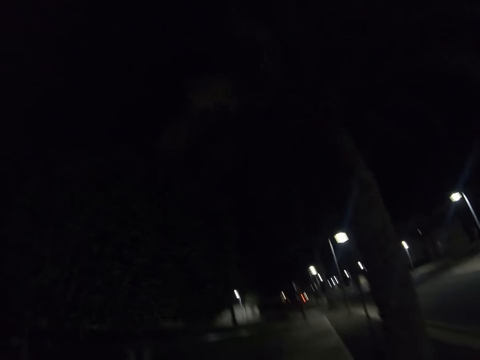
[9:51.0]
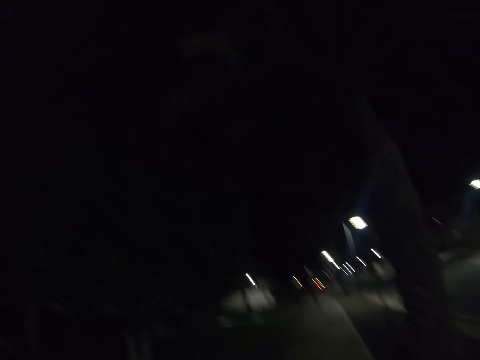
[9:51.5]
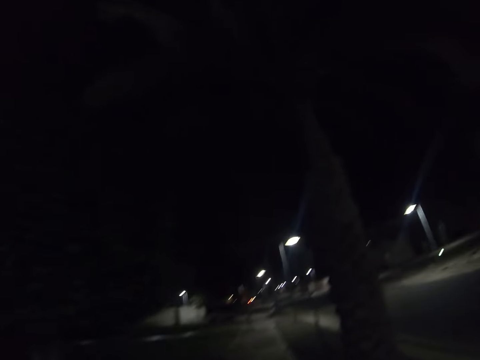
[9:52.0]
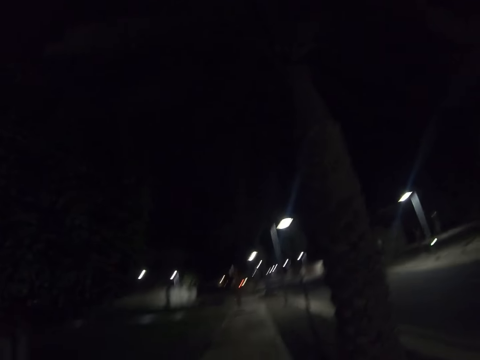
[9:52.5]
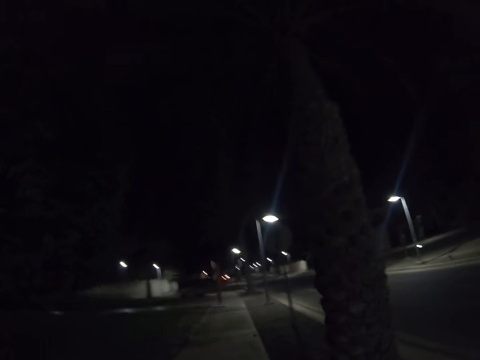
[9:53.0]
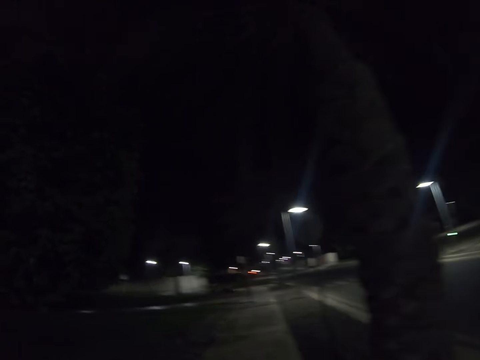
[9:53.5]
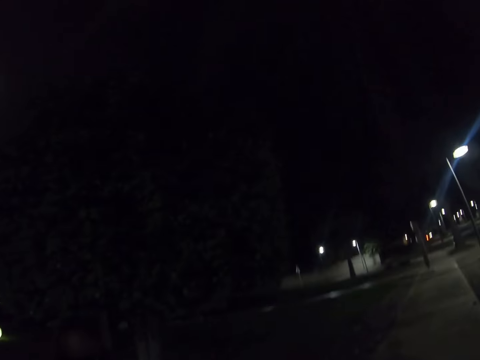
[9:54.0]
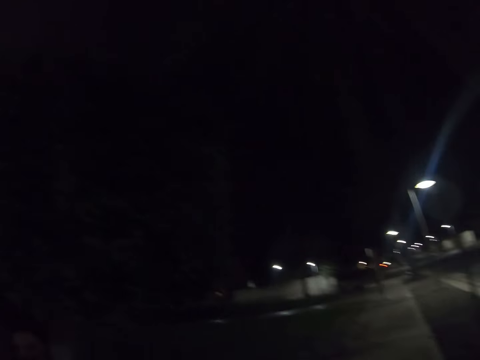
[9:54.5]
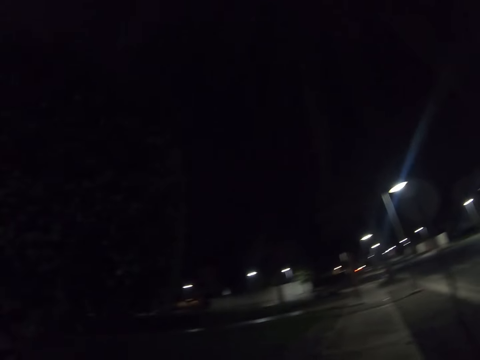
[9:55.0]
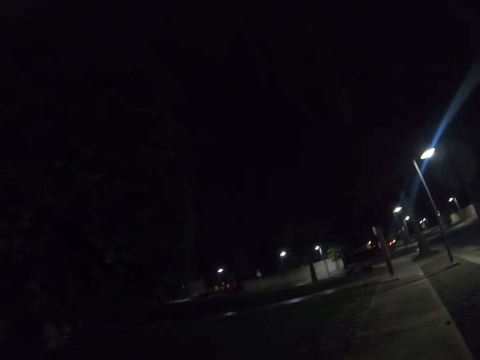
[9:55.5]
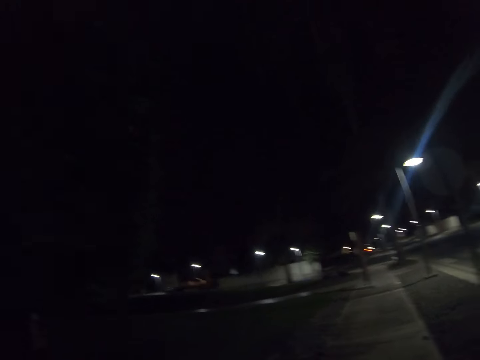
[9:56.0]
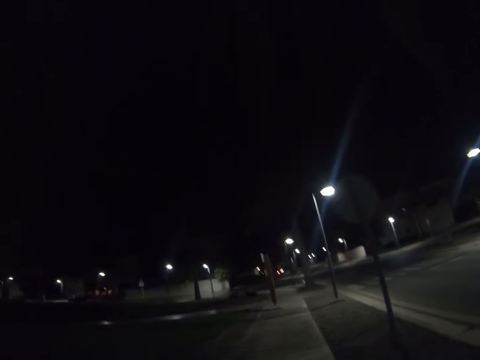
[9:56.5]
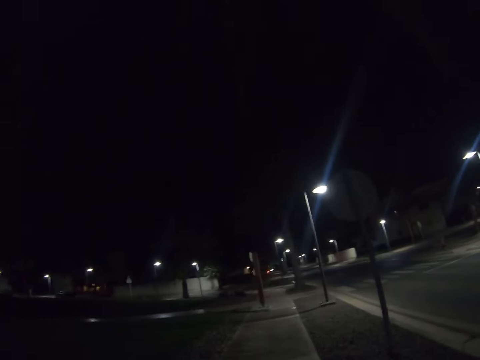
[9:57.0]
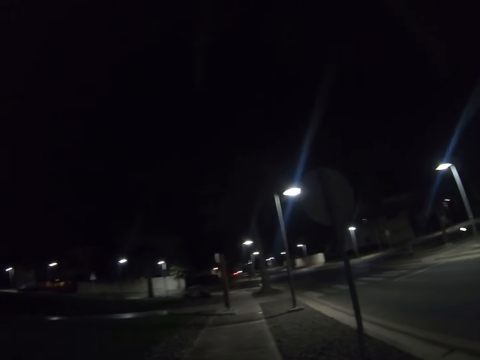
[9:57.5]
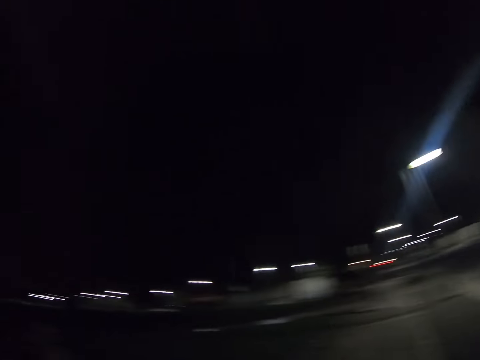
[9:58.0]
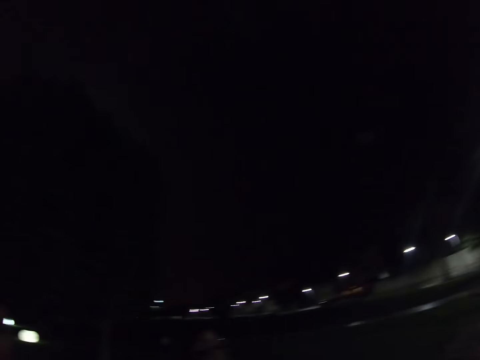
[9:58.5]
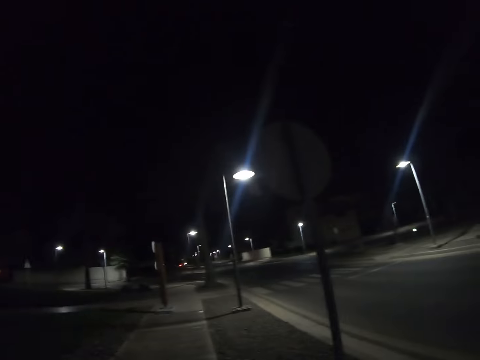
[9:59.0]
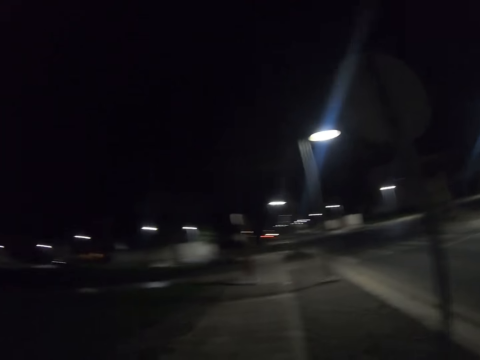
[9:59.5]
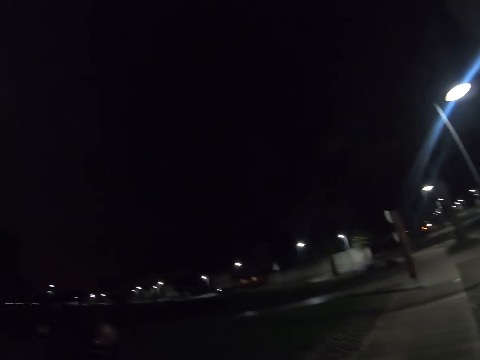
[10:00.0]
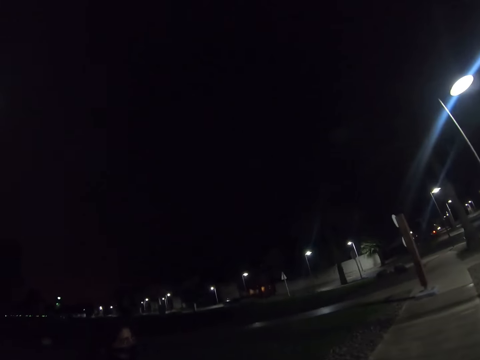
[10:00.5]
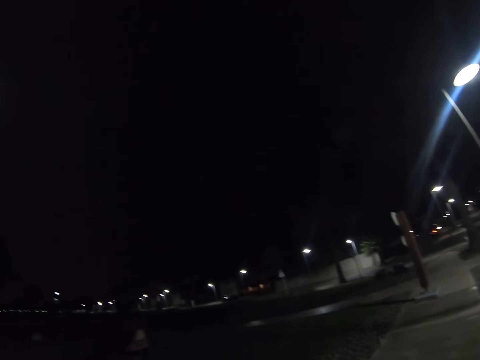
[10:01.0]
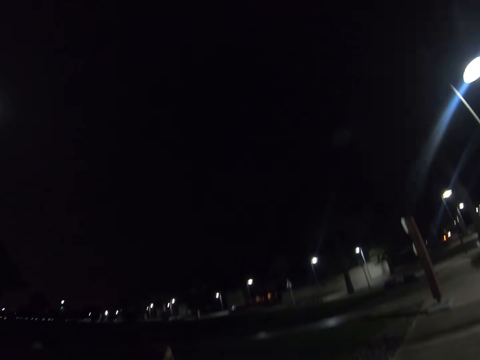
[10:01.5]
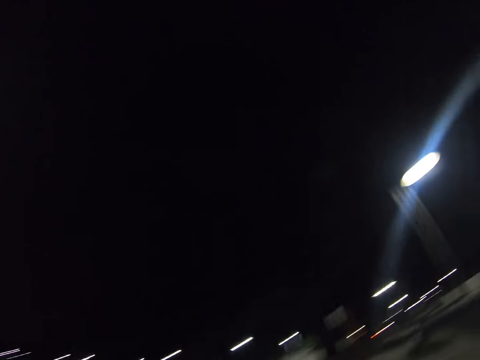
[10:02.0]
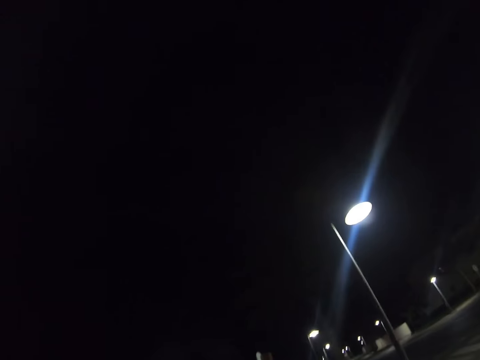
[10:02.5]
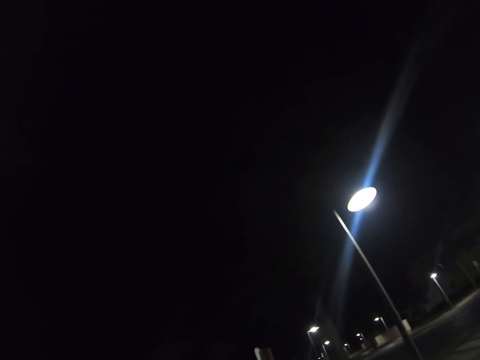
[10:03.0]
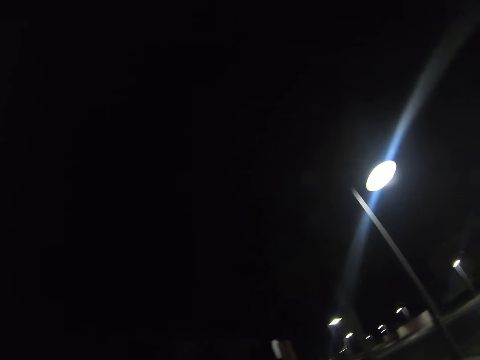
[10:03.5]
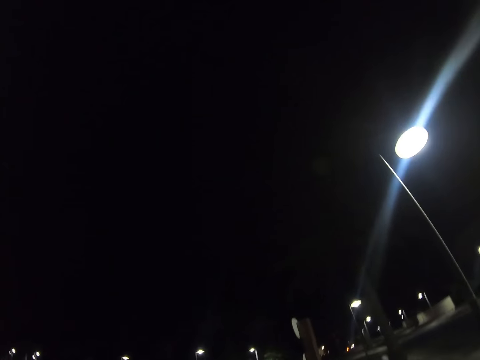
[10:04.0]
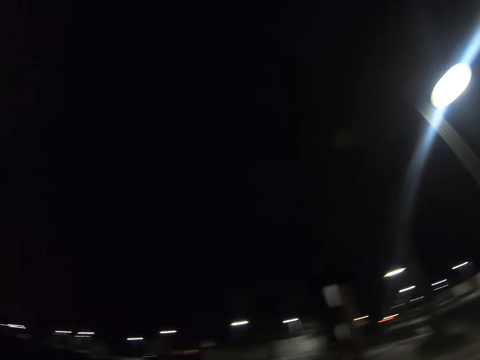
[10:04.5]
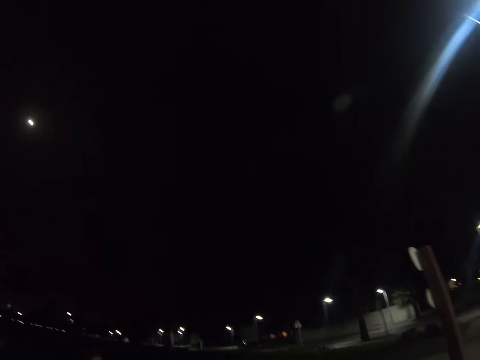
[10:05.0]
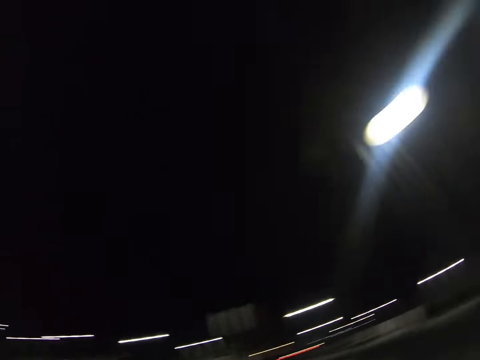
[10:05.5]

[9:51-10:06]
A woman walks on the road. The camera wearer walks on the road. The woman walks on the road. The camera wearer walks on the road. The woman walks on the road. The camera wearer walks on the road.

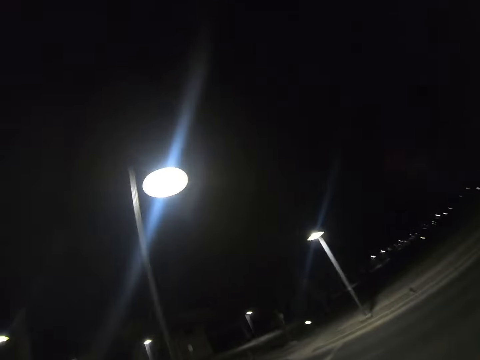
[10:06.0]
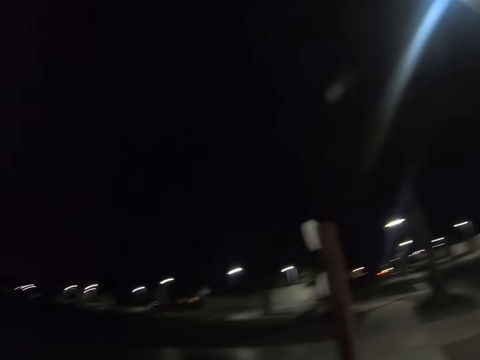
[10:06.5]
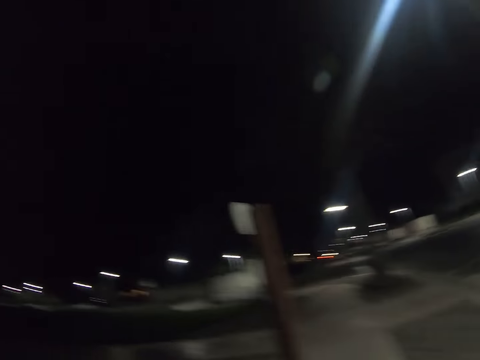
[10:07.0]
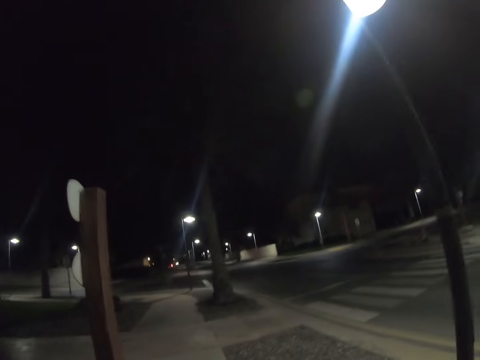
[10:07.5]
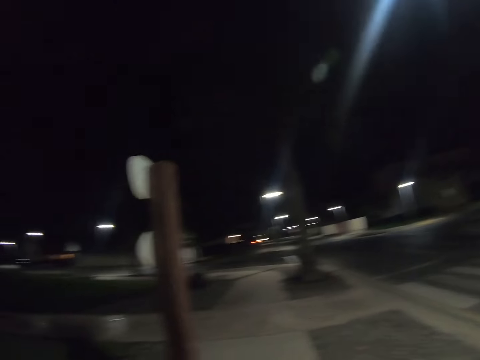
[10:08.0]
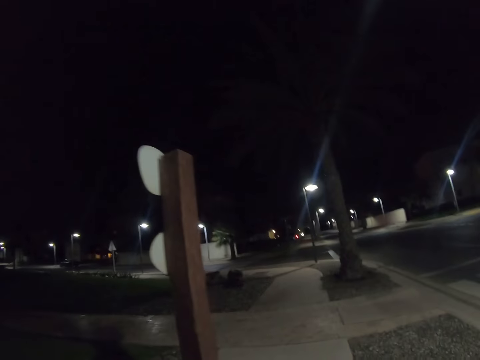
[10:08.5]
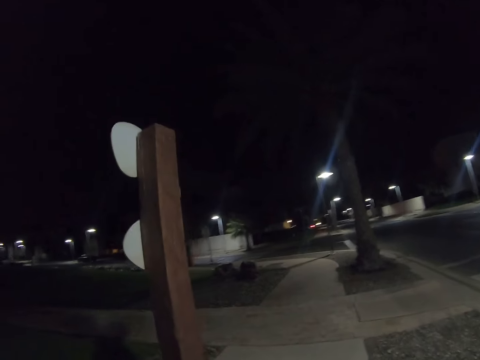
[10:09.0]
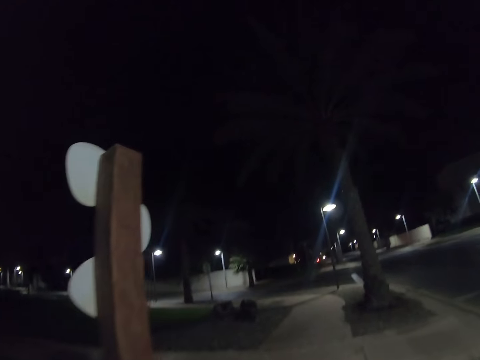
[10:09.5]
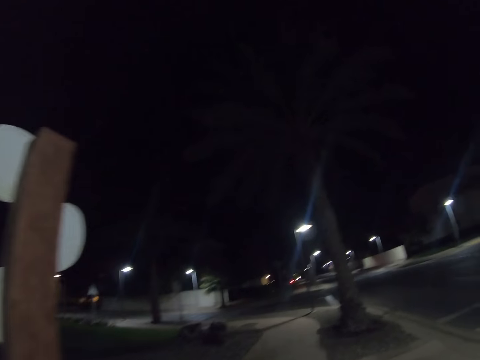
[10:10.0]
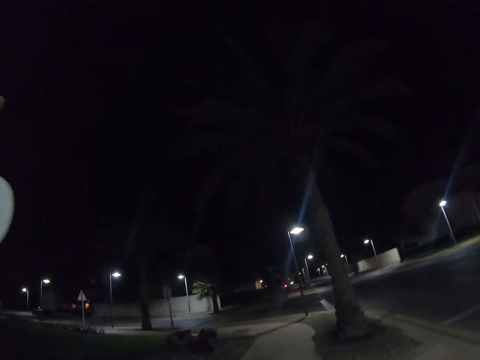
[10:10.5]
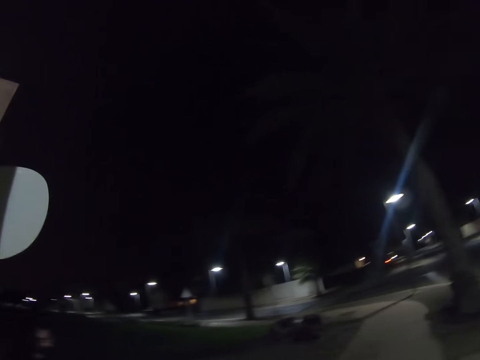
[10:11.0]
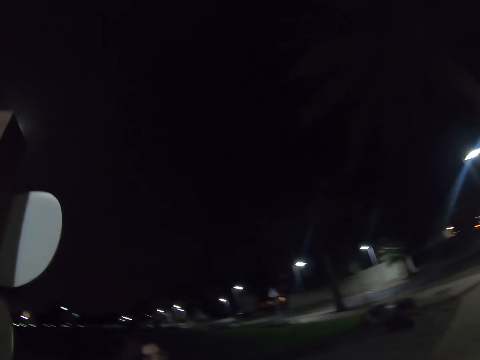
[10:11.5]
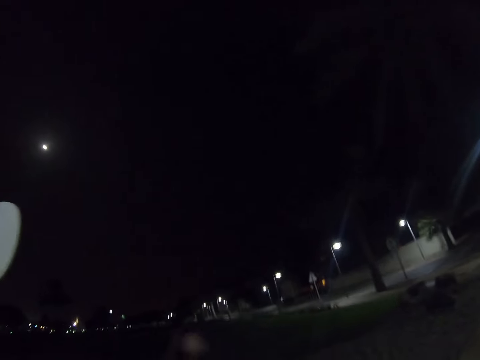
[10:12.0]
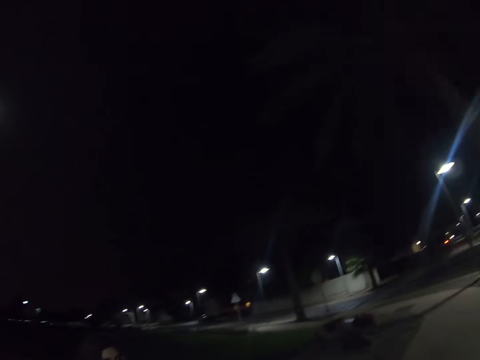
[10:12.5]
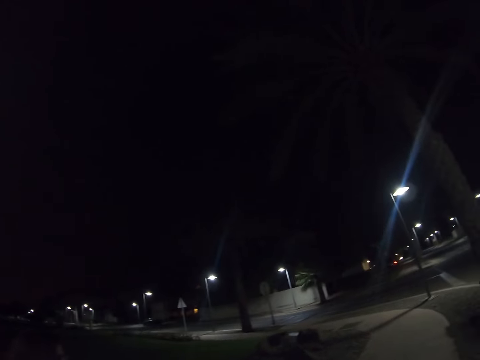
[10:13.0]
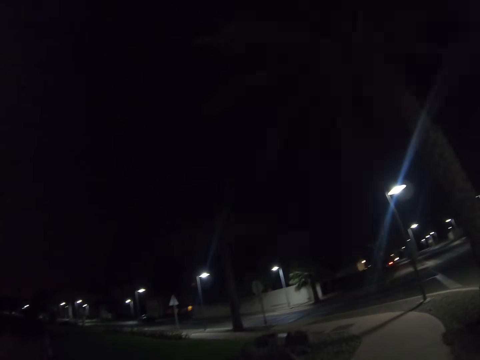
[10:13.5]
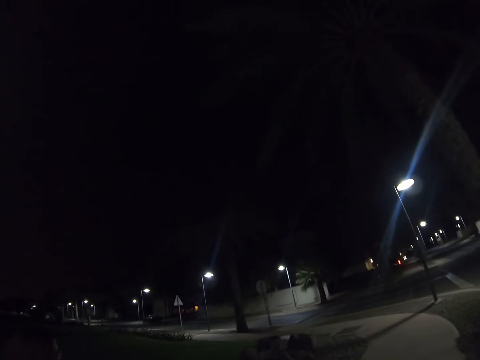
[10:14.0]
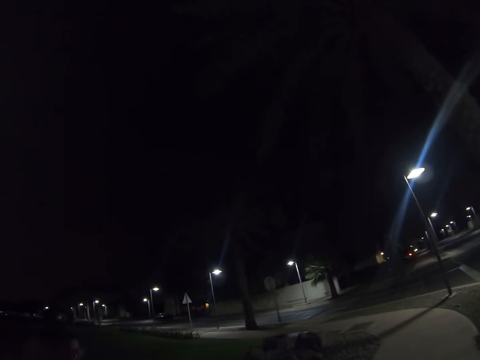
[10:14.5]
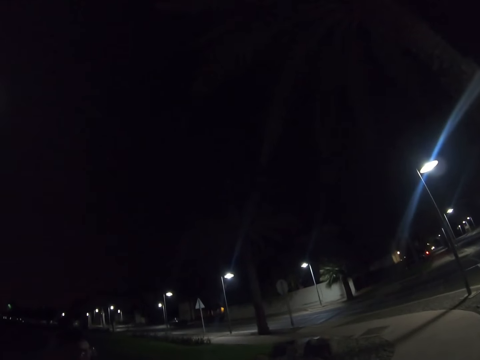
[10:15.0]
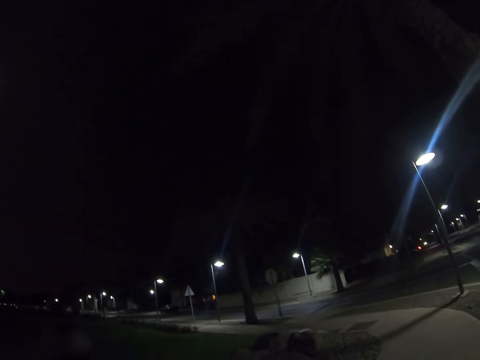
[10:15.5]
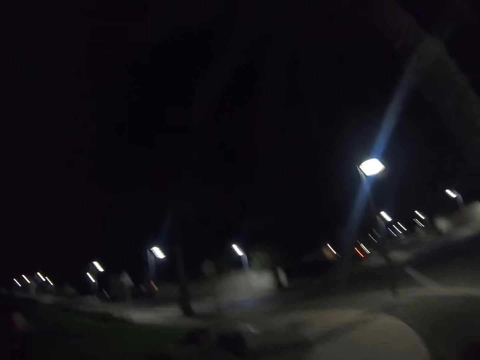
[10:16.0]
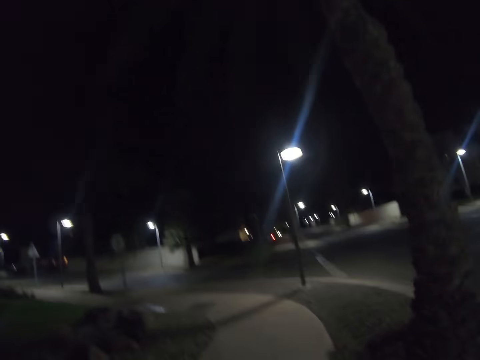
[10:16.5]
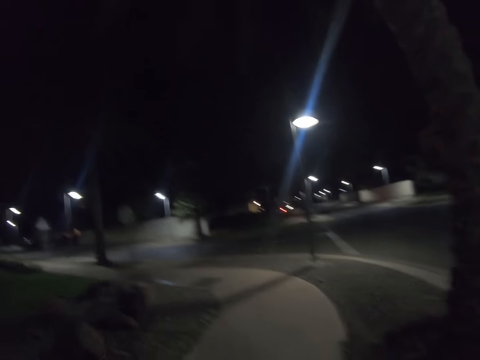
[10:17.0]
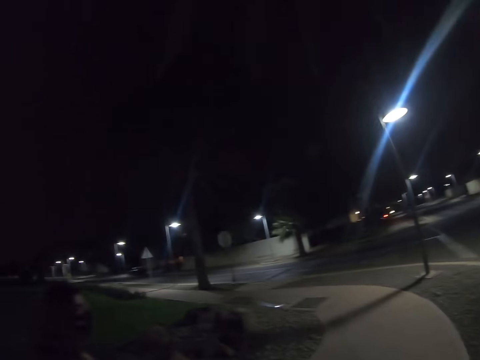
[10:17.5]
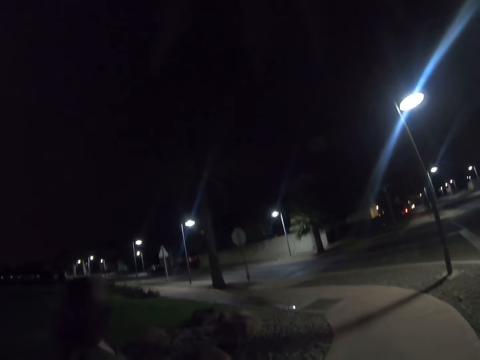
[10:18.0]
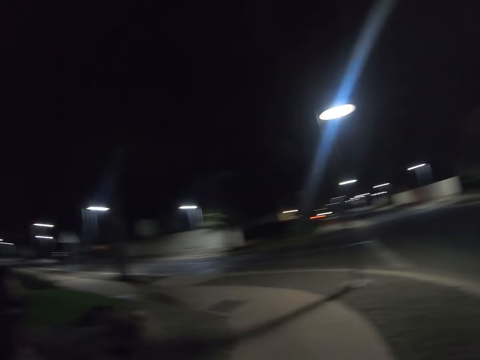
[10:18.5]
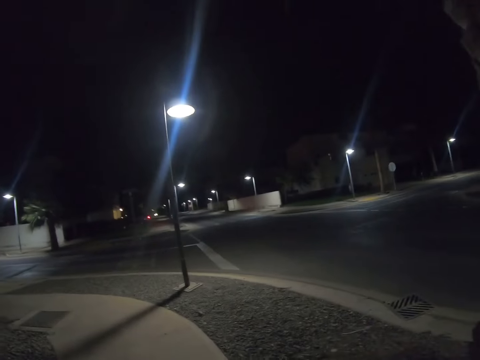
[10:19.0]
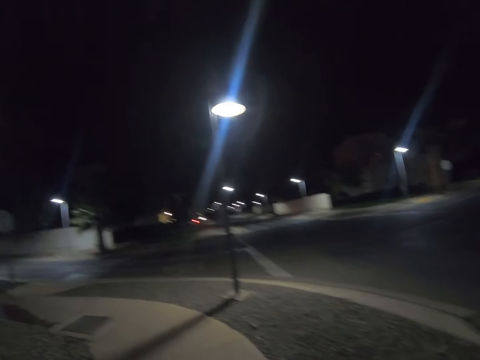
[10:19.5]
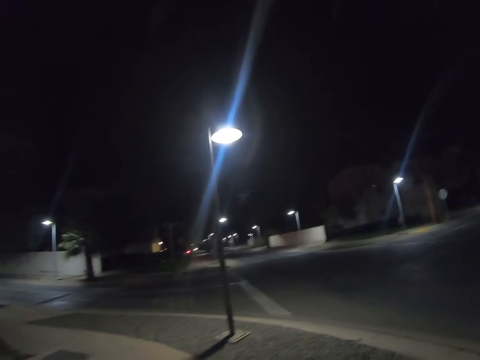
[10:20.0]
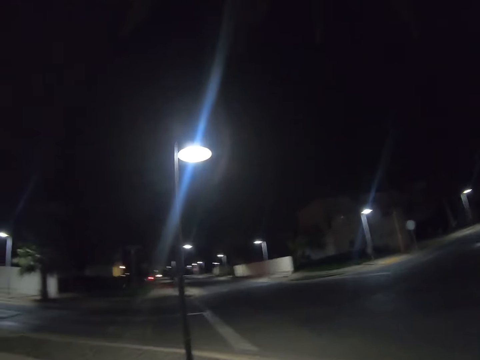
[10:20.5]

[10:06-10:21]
A woman walks on the road. The camera wearer walks on the road. The woman walks on the road. The camera wearer walks on the road.
